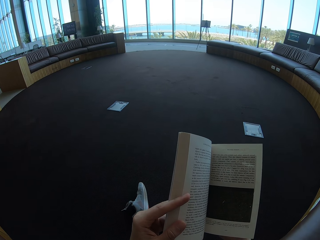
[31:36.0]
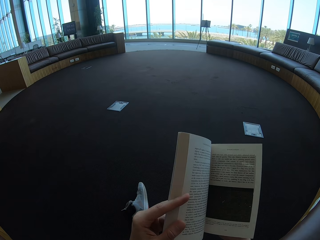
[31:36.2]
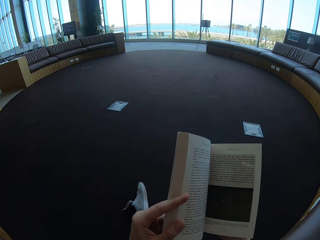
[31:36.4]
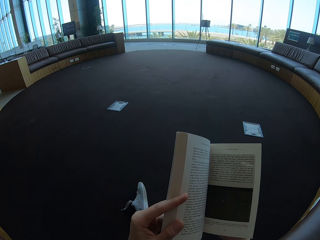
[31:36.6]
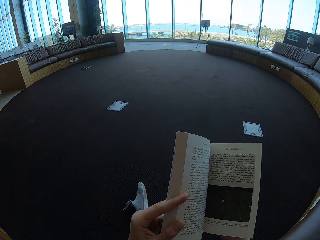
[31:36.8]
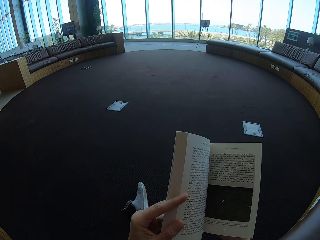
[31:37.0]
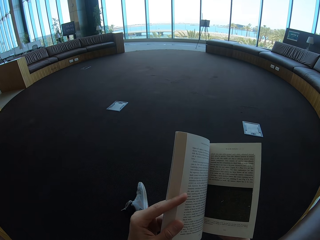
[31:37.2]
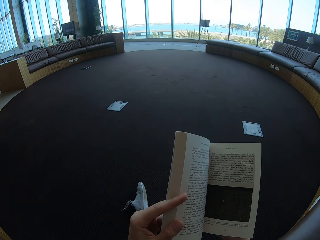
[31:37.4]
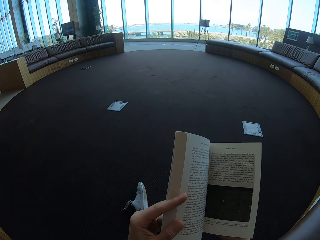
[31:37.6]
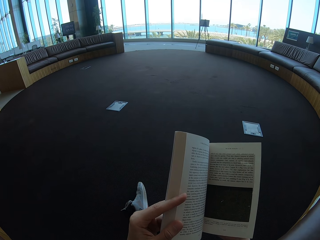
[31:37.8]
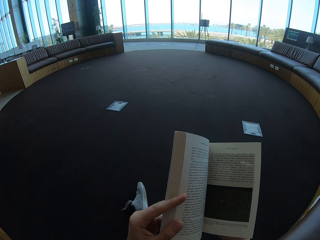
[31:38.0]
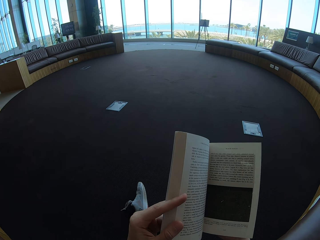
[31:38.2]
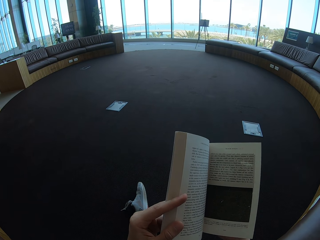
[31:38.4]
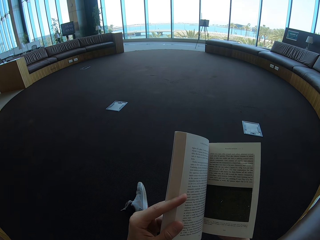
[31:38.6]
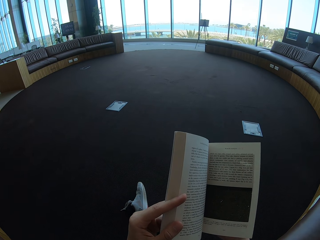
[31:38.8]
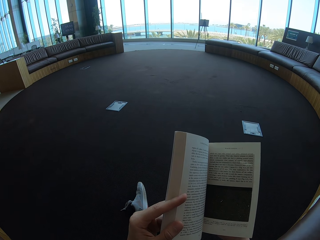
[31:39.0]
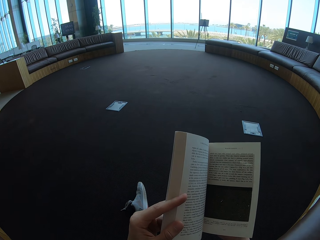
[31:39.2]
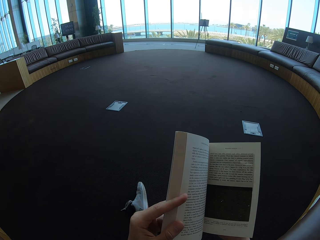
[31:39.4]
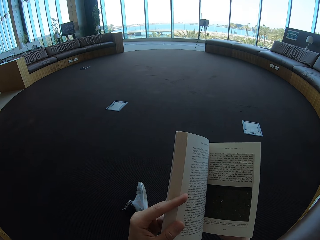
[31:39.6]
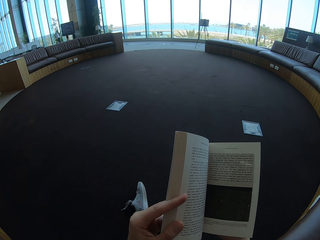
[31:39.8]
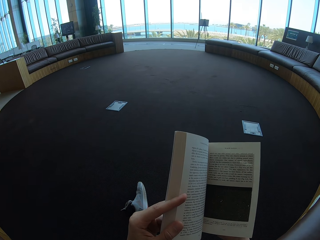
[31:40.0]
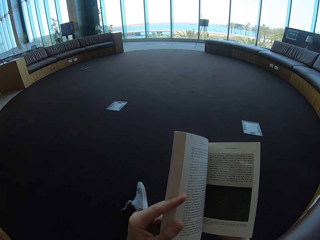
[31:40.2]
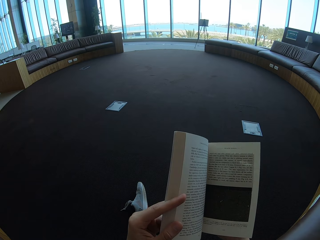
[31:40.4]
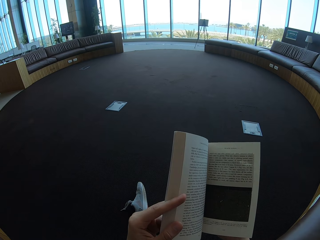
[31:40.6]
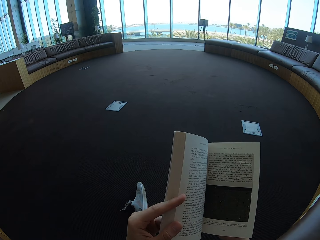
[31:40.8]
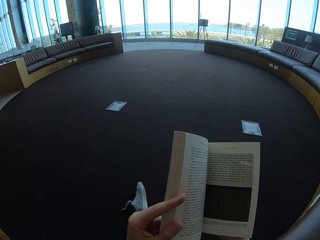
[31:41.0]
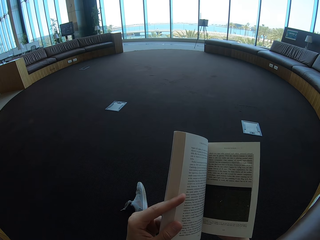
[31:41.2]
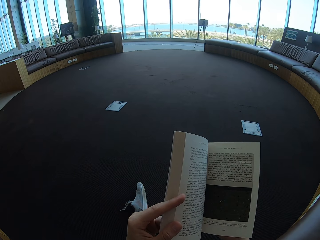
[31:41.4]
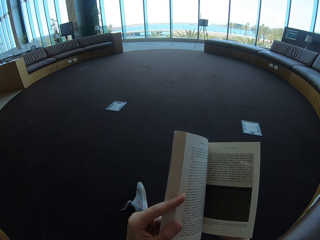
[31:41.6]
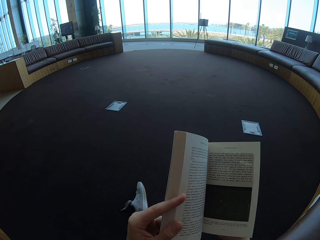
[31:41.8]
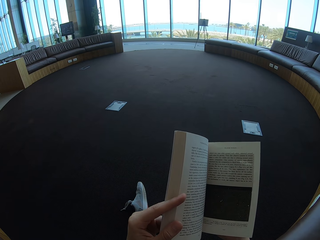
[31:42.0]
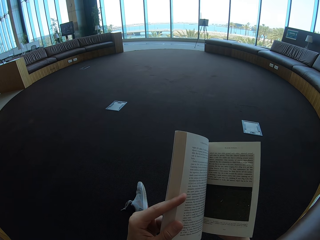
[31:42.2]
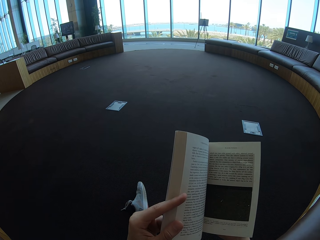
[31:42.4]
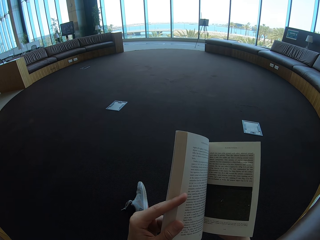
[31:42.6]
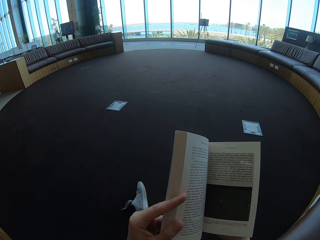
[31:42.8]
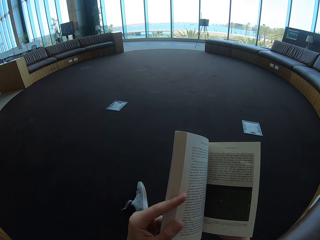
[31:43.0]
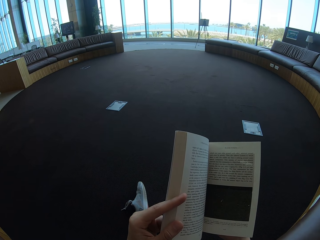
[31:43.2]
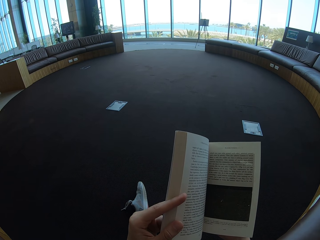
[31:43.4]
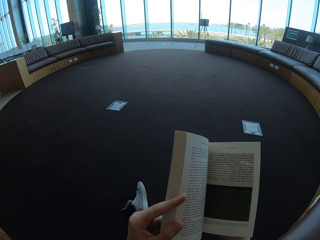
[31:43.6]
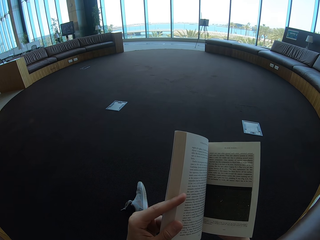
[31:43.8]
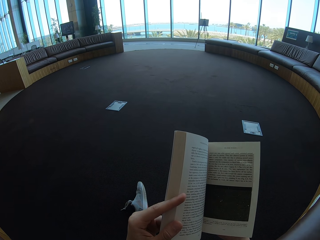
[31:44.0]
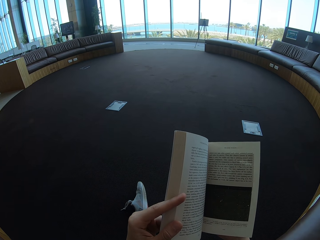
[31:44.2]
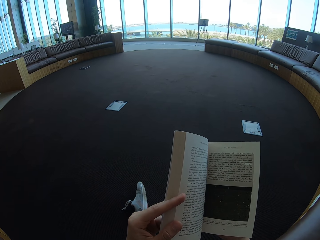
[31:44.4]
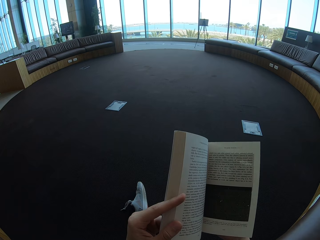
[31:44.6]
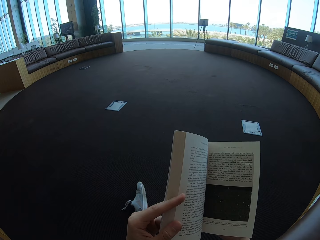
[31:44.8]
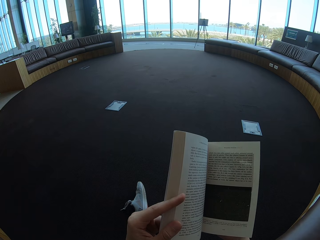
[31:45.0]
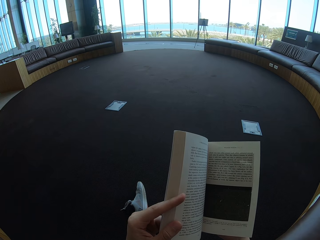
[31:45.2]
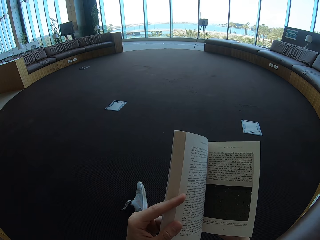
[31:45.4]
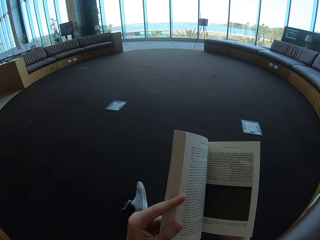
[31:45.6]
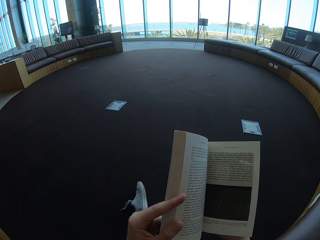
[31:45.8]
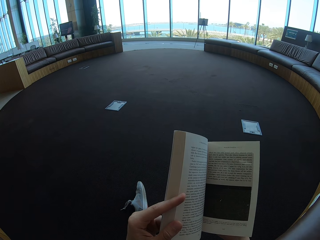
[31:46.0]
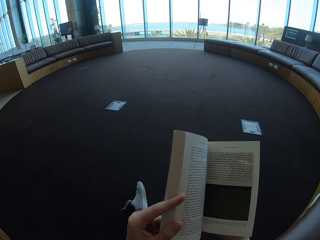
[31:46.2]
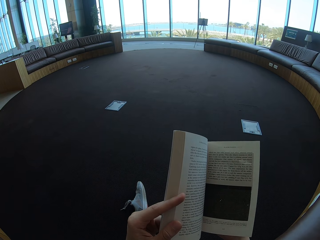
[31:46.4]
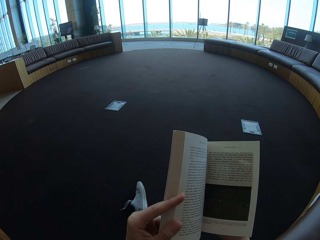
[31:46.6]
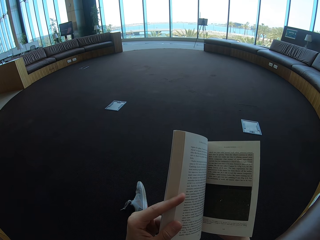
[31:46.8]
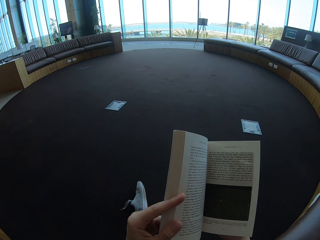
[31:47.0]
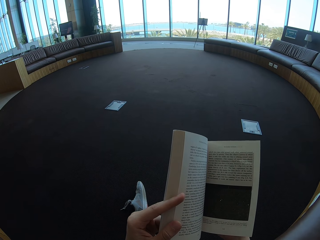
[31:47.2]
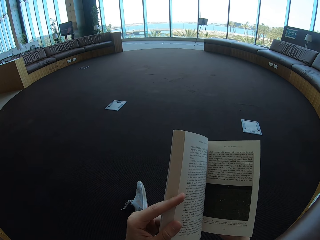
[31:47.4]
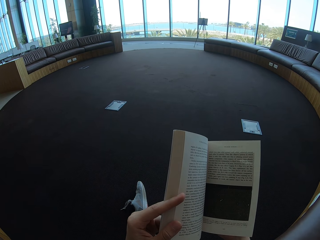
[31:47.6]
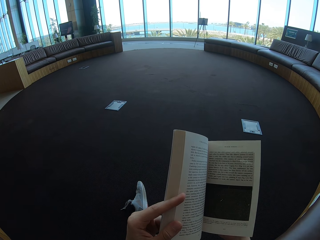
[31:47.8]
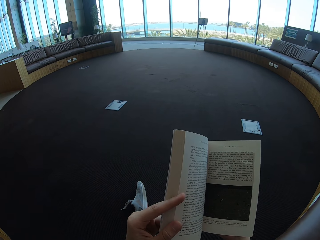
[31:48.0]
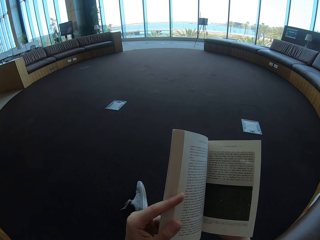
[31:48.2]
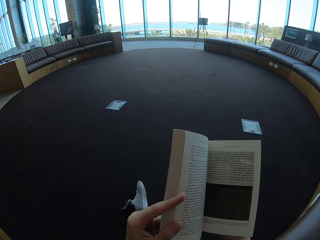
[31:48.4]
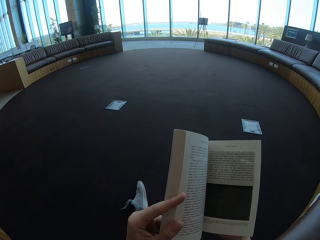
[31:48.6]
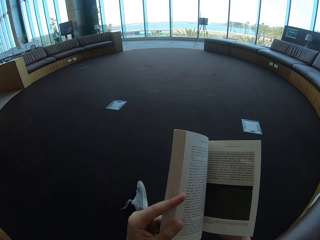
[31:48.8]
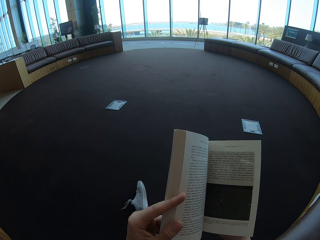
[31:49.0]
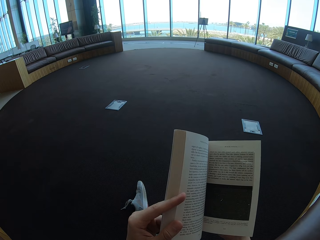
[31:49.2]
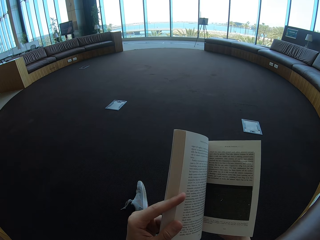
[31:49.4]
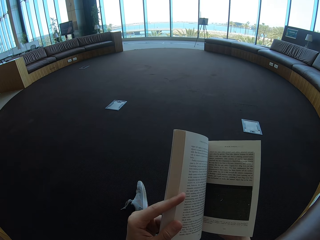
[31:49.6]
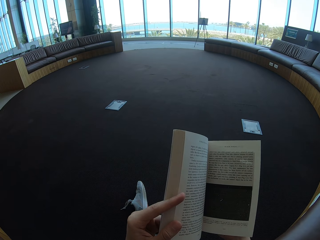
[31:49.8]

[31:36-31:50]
The camera wearer holds the story book with the left hand. They look on the story book.

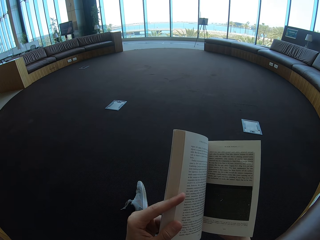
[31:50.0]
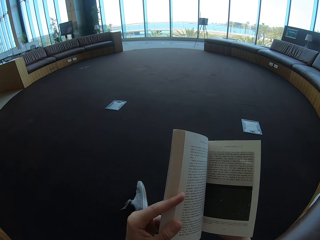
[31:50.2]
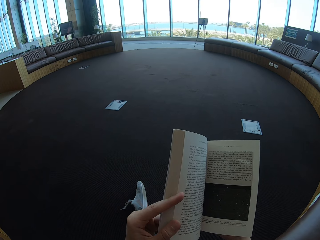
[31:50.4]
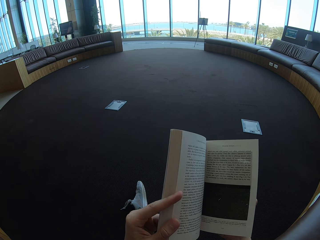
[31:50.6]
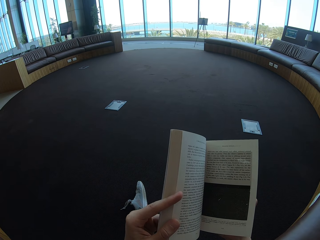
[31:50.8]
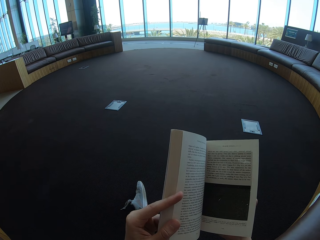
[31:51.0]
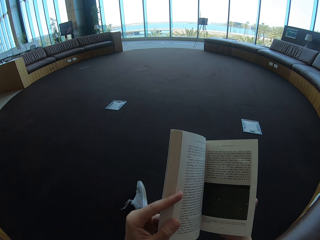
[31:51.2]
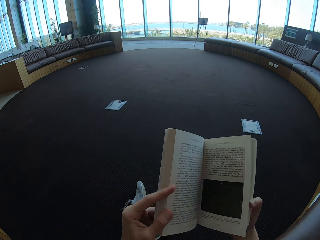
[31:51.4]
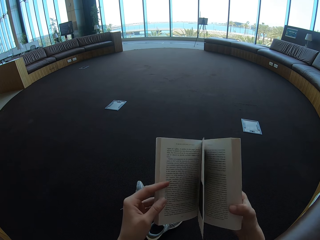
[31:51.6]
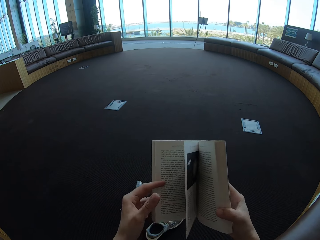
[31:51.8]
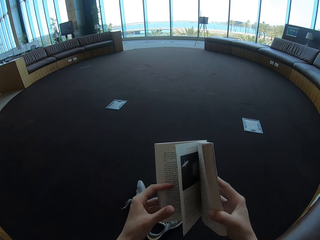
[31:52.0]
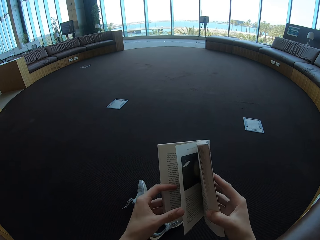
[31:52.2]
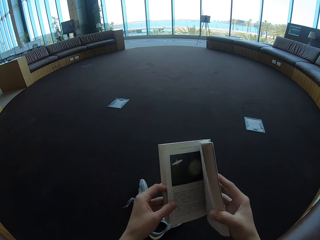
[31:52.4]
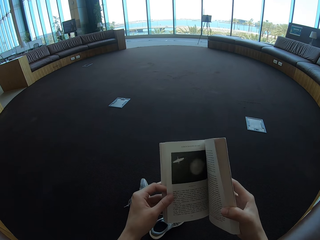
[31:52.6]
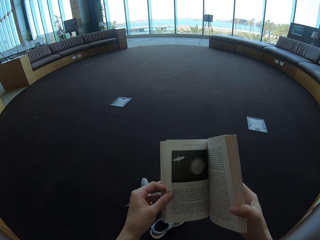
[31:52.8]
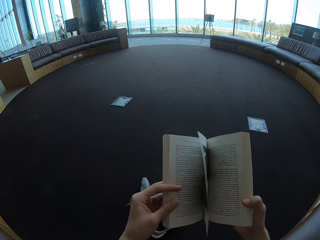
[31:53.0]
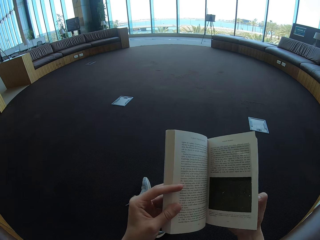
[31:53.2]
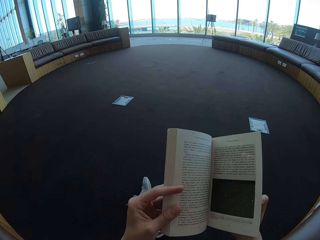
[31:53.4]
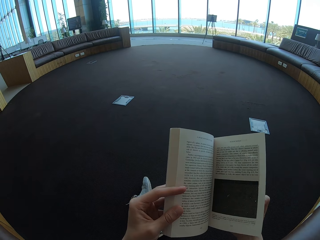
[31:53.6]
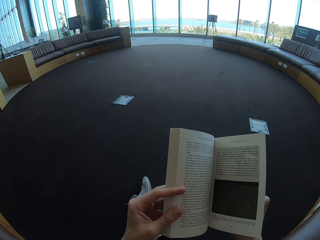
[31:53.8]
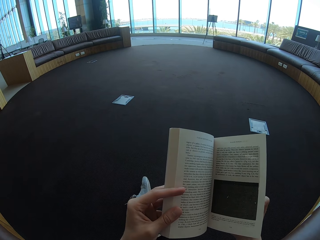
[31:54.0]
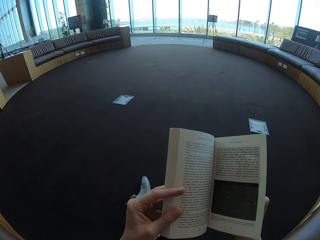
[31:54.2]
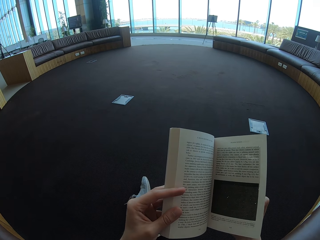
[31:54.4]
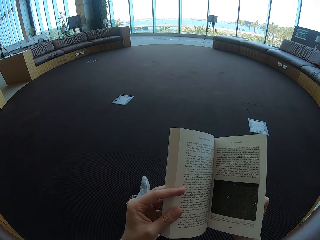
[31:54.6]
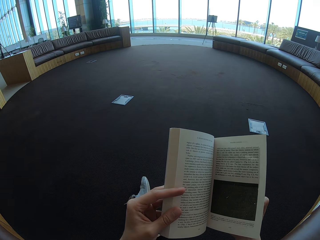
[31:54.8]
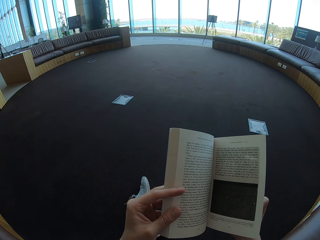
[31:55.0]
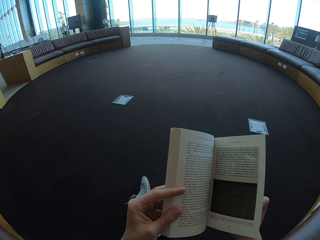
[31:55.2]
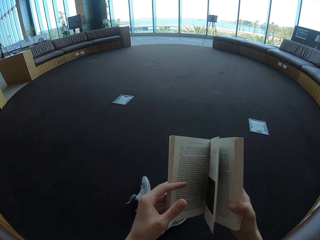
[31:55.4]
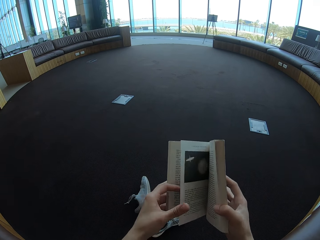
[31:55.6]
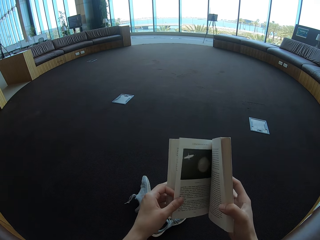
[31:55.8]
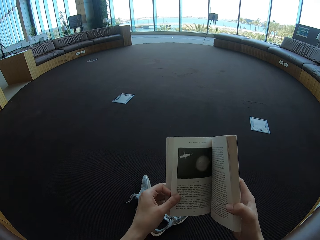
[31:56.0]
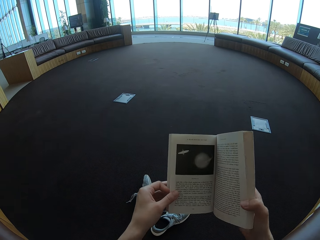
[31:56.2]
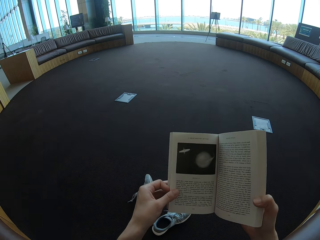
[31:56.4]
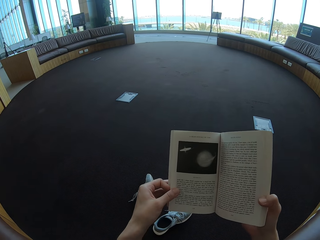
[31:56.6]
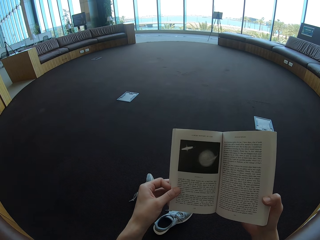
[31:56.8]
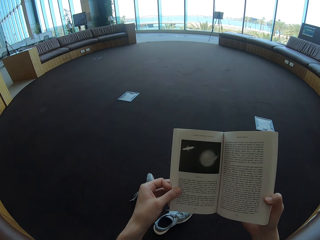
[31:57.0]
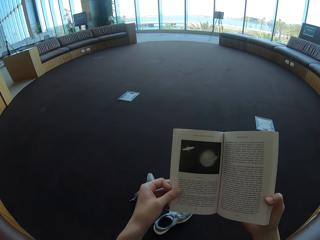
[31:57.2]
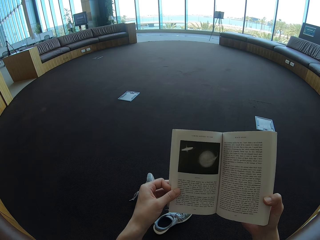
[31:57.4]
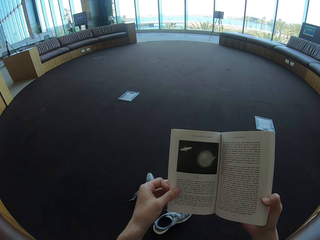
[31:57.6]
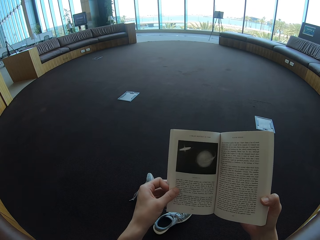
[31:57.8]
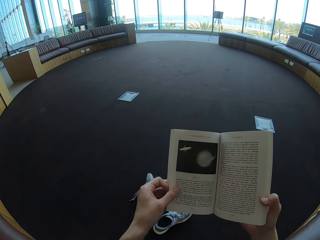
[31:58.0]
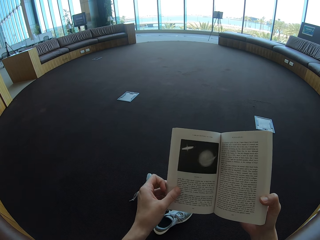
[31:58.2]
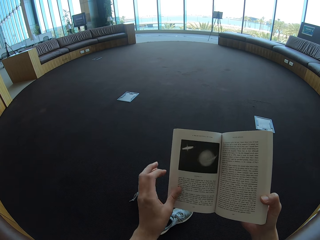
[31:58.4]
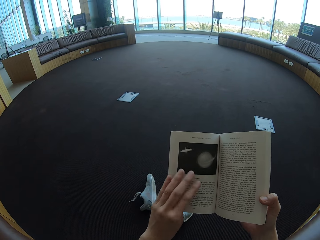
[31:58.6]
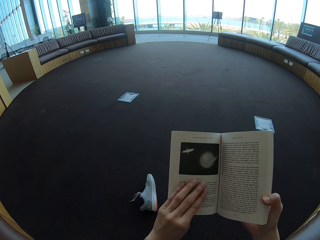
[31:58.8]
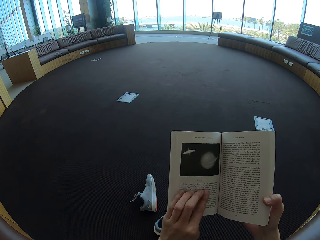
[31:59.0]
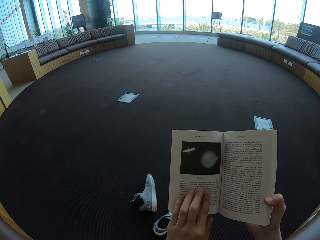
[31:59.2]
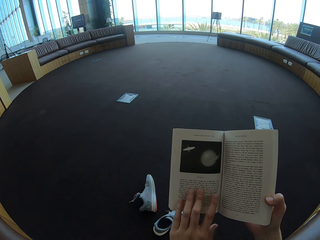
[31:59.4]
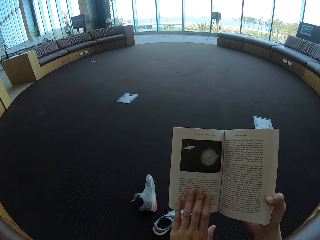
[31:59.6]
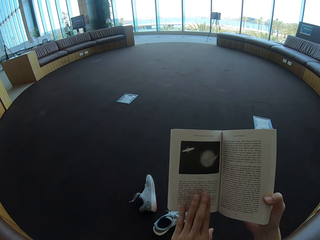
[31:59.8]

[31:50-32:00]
The camera wearer holds the story book with both hands. They turn to the next page. They return to the previous page. They read the book. They turn to the next page.
